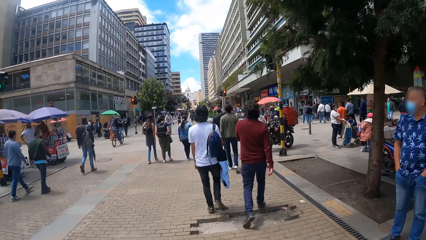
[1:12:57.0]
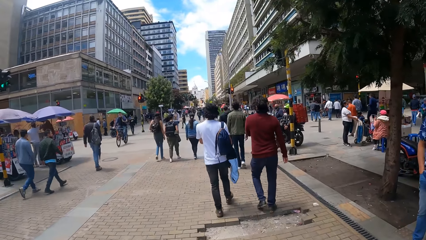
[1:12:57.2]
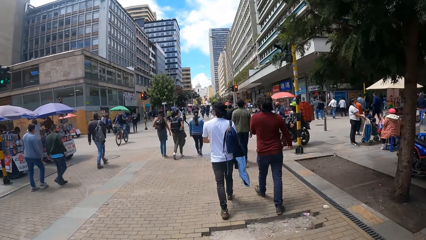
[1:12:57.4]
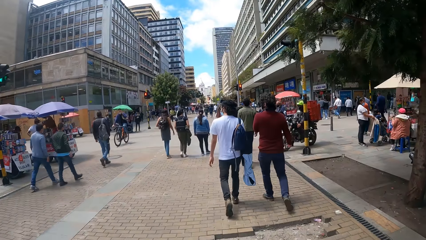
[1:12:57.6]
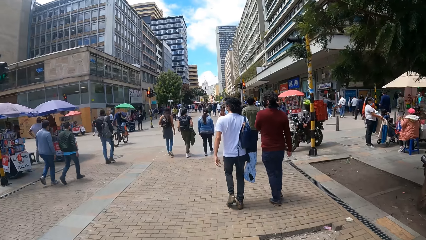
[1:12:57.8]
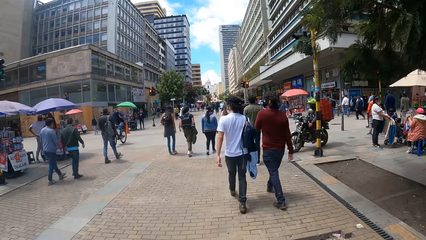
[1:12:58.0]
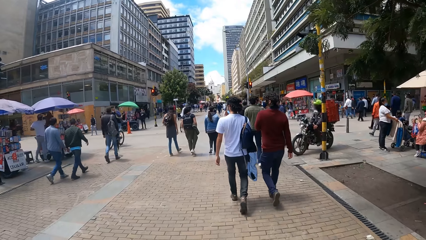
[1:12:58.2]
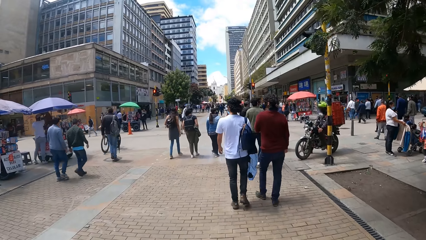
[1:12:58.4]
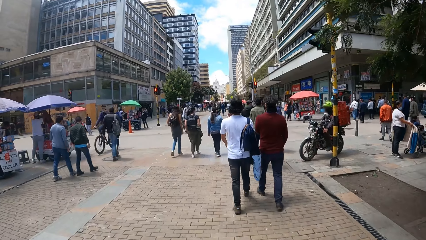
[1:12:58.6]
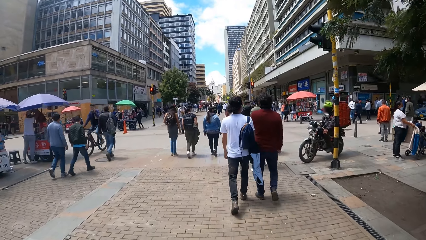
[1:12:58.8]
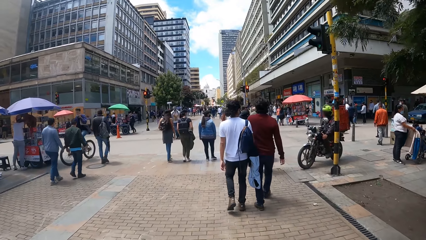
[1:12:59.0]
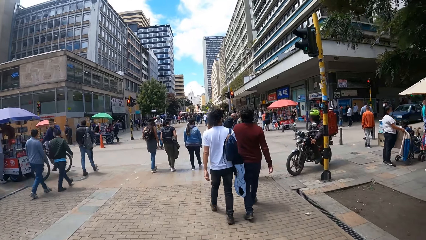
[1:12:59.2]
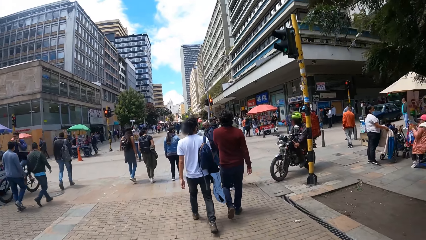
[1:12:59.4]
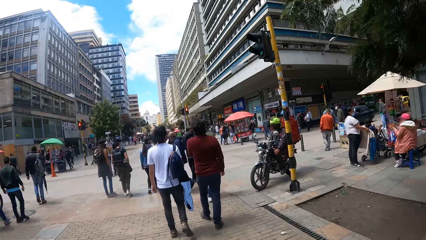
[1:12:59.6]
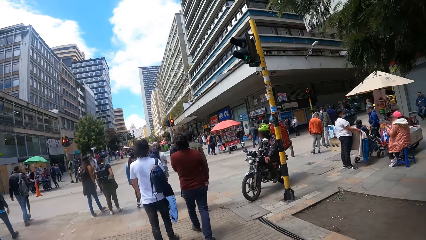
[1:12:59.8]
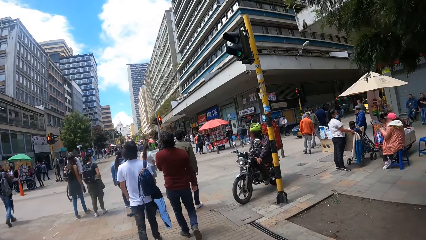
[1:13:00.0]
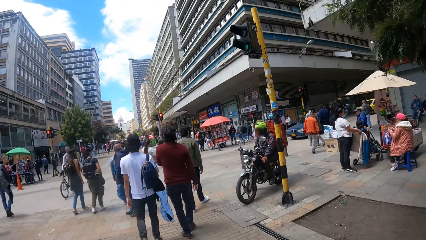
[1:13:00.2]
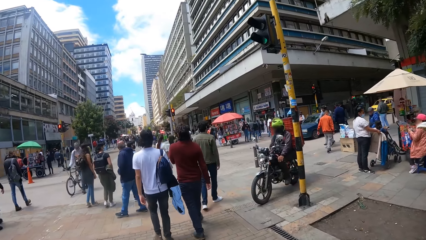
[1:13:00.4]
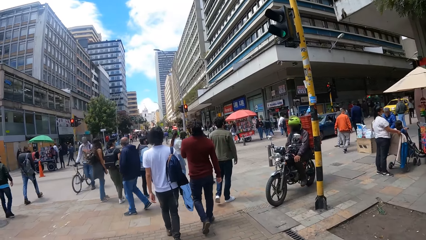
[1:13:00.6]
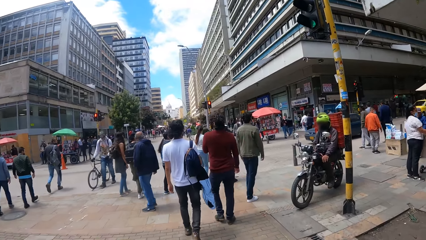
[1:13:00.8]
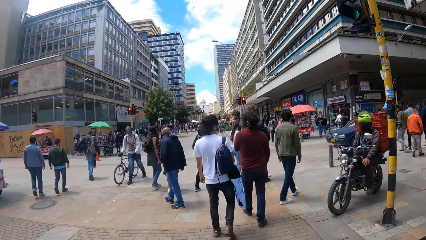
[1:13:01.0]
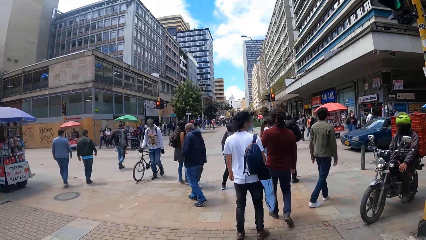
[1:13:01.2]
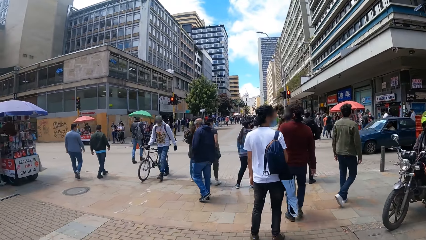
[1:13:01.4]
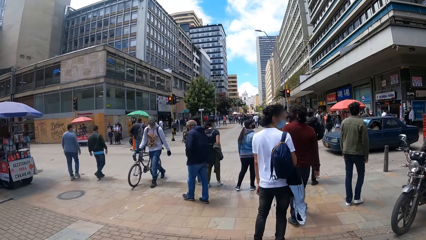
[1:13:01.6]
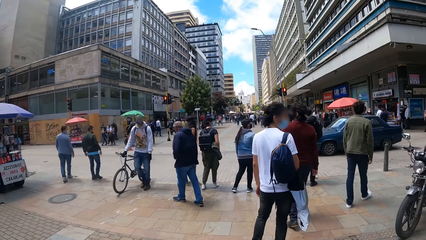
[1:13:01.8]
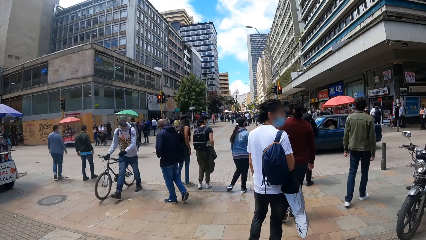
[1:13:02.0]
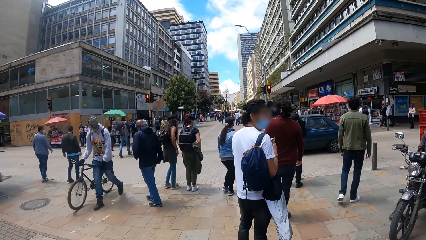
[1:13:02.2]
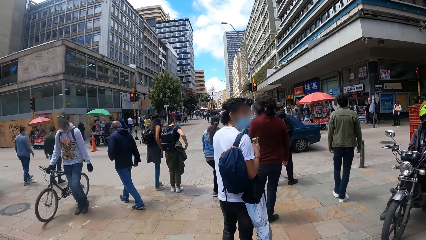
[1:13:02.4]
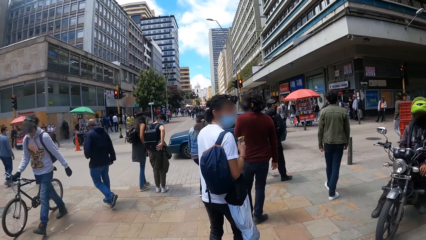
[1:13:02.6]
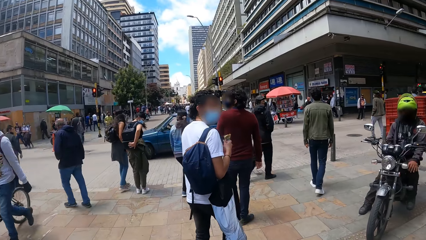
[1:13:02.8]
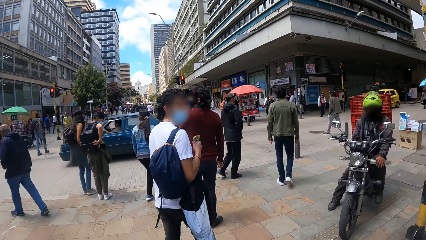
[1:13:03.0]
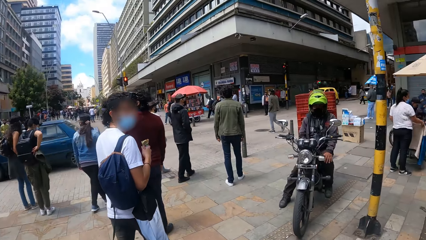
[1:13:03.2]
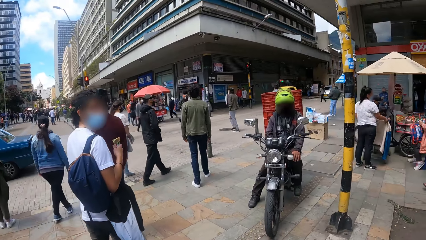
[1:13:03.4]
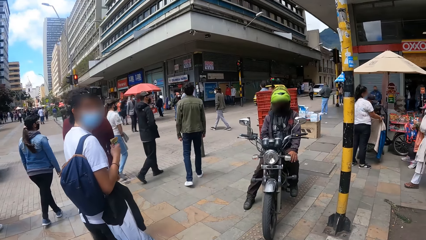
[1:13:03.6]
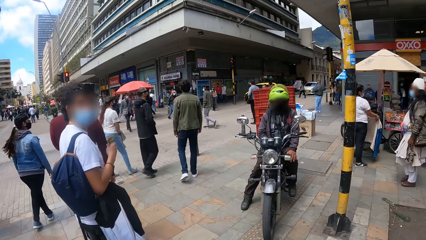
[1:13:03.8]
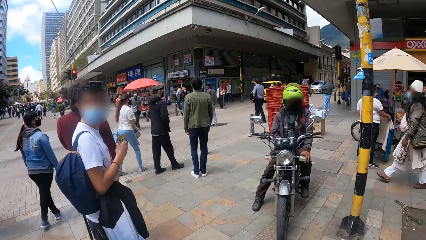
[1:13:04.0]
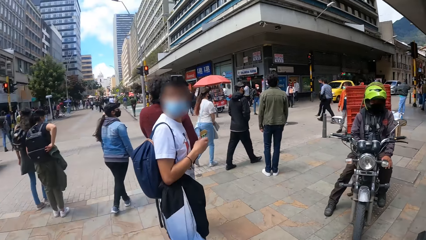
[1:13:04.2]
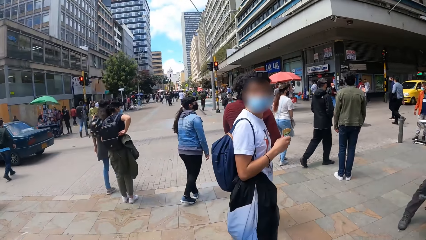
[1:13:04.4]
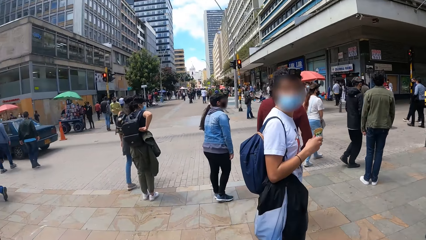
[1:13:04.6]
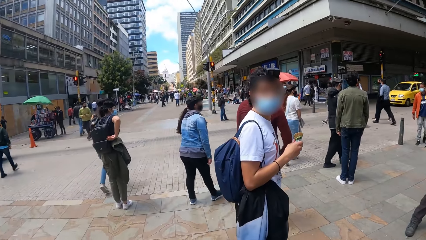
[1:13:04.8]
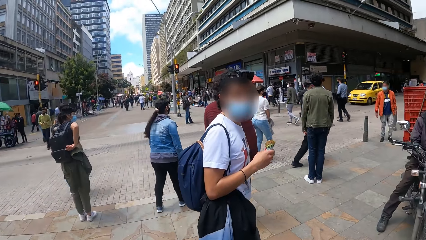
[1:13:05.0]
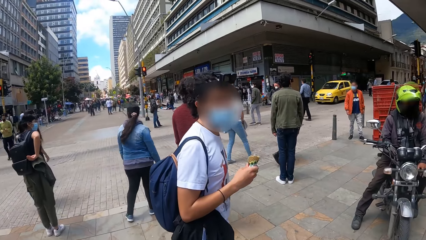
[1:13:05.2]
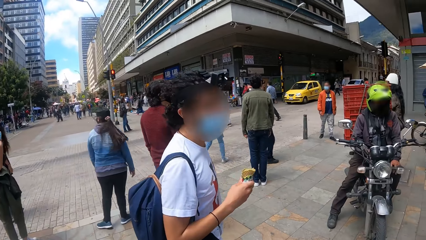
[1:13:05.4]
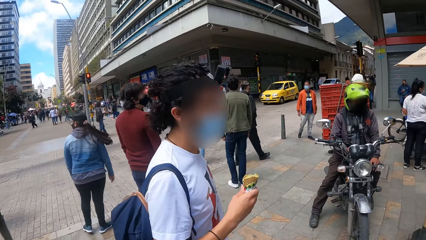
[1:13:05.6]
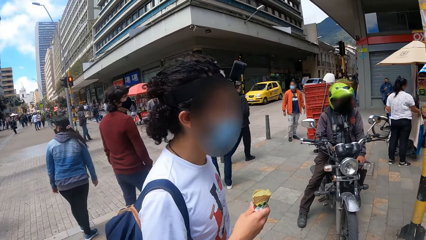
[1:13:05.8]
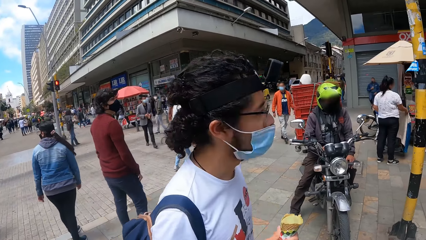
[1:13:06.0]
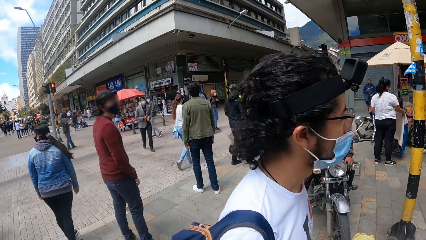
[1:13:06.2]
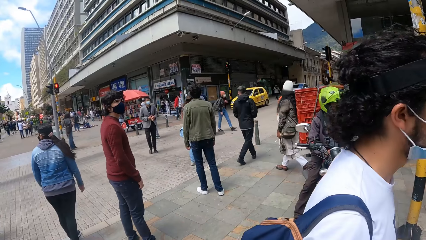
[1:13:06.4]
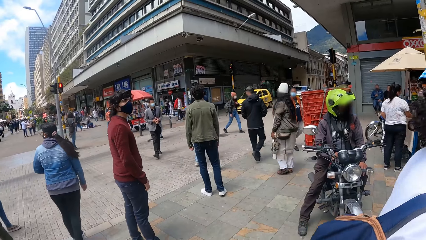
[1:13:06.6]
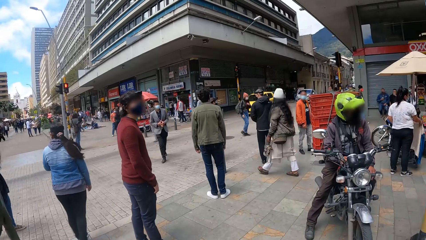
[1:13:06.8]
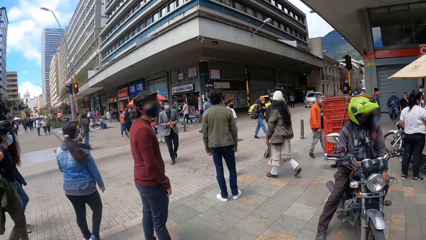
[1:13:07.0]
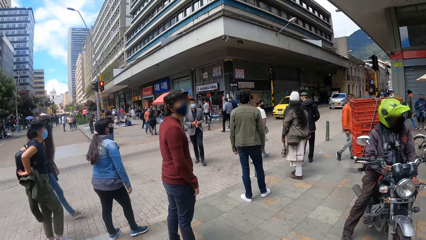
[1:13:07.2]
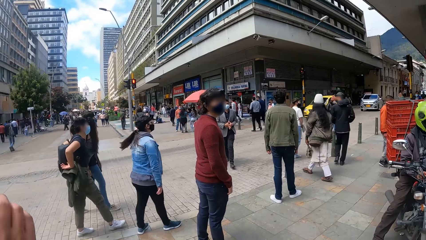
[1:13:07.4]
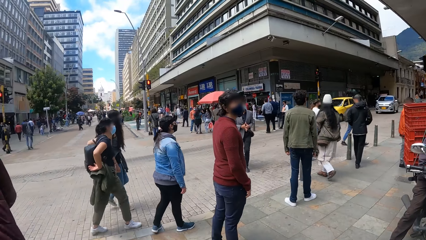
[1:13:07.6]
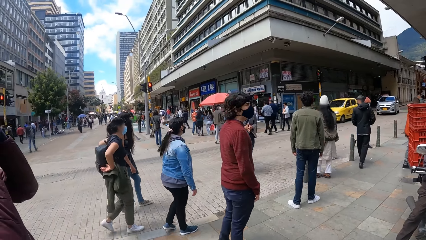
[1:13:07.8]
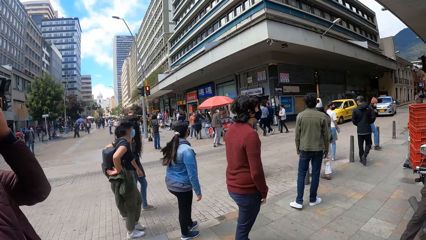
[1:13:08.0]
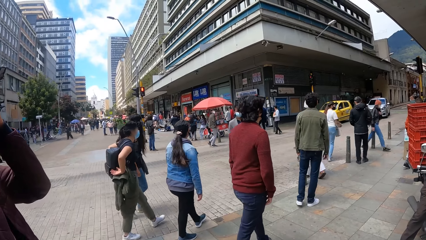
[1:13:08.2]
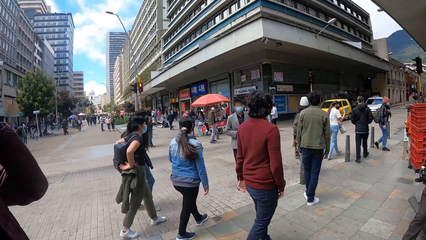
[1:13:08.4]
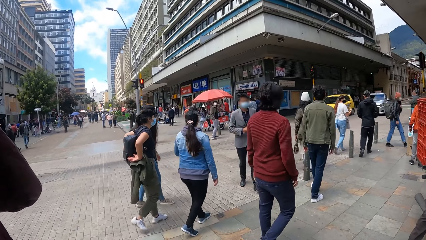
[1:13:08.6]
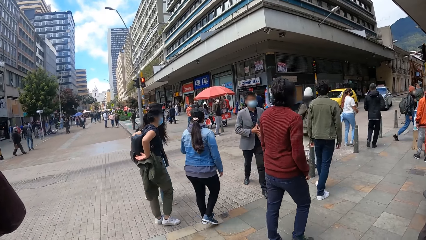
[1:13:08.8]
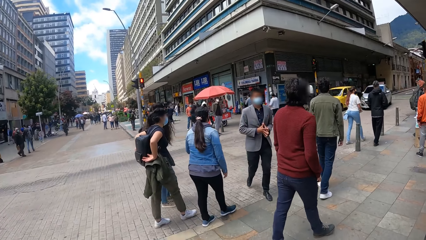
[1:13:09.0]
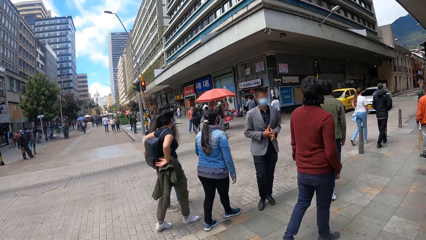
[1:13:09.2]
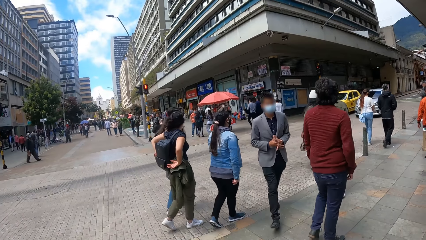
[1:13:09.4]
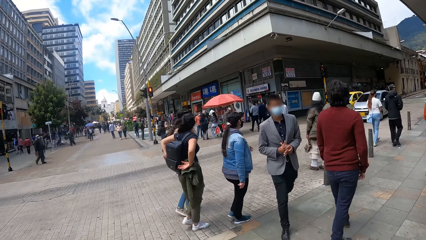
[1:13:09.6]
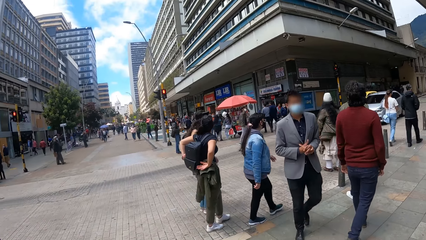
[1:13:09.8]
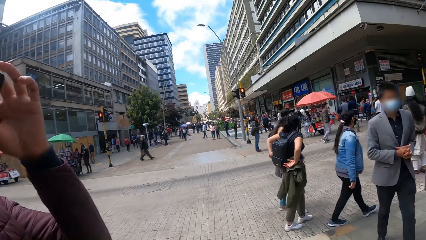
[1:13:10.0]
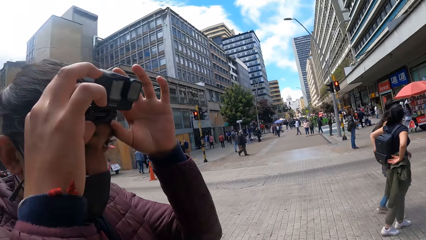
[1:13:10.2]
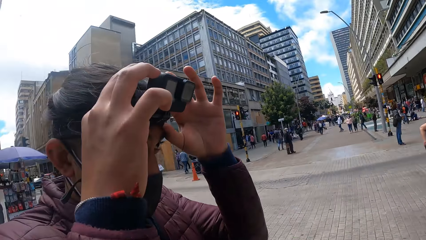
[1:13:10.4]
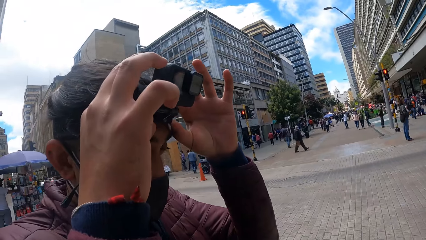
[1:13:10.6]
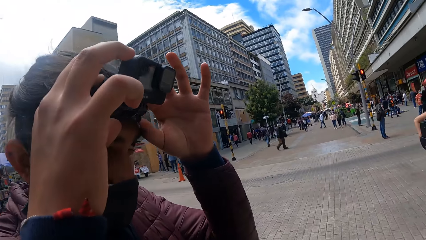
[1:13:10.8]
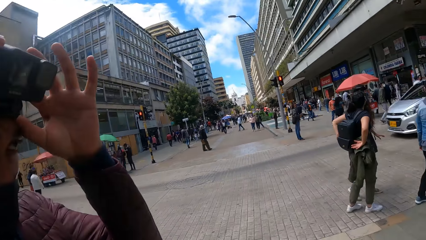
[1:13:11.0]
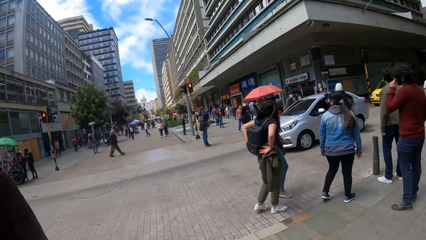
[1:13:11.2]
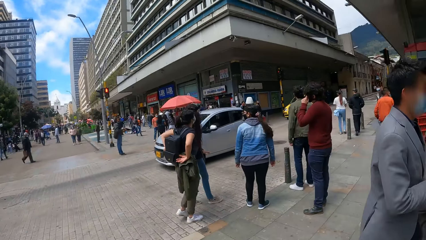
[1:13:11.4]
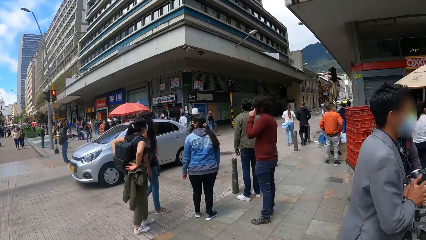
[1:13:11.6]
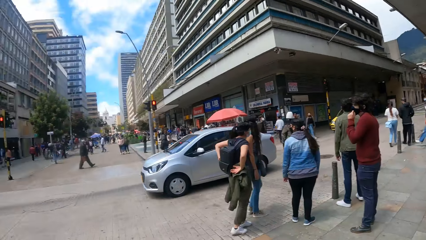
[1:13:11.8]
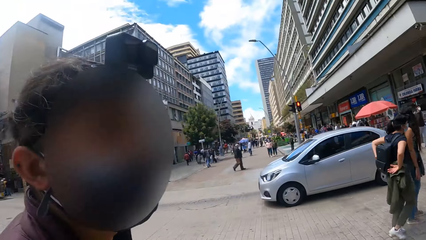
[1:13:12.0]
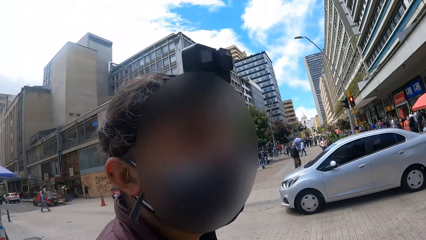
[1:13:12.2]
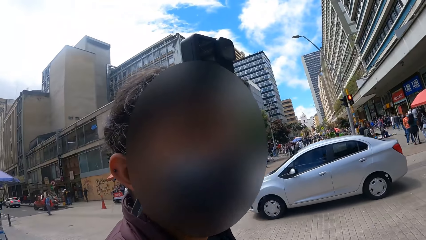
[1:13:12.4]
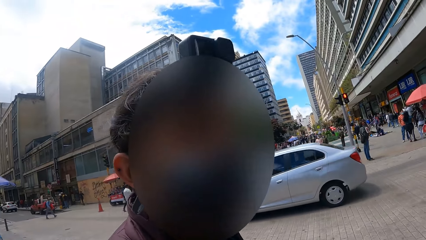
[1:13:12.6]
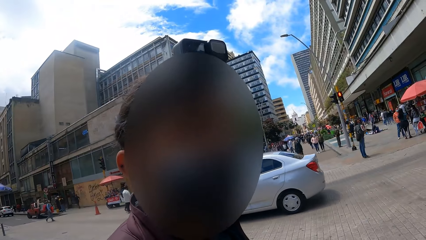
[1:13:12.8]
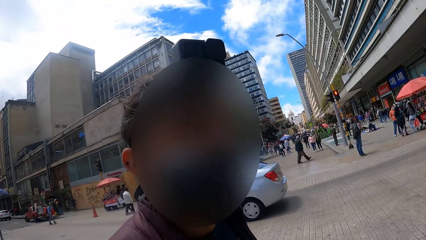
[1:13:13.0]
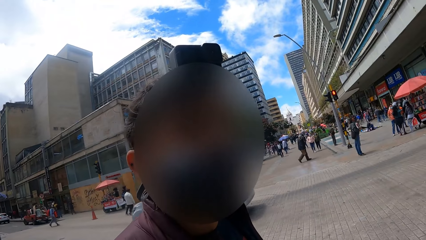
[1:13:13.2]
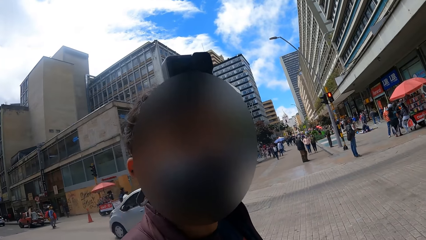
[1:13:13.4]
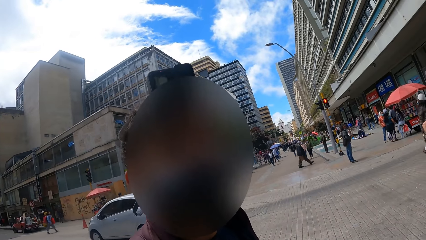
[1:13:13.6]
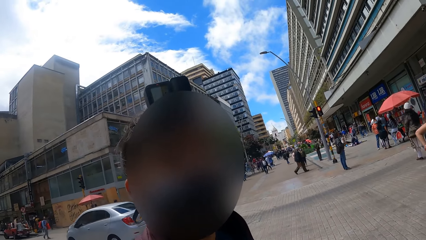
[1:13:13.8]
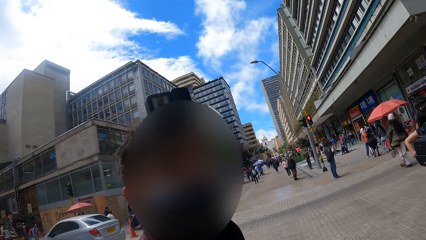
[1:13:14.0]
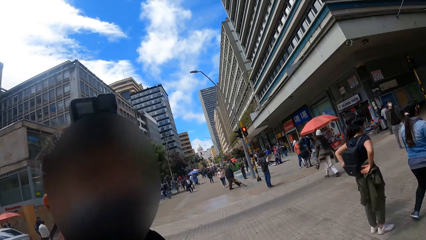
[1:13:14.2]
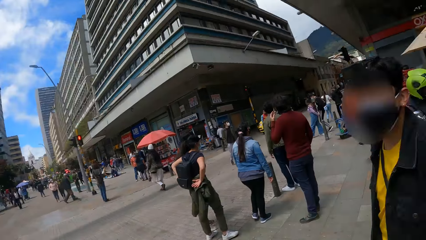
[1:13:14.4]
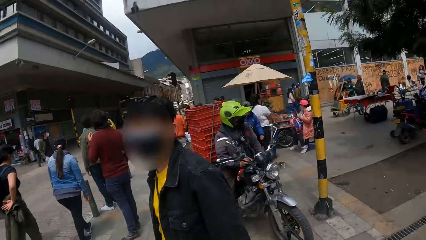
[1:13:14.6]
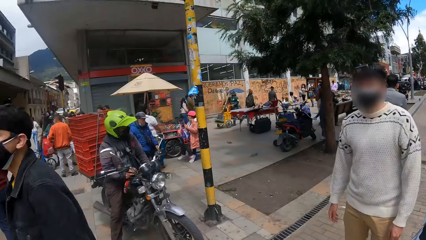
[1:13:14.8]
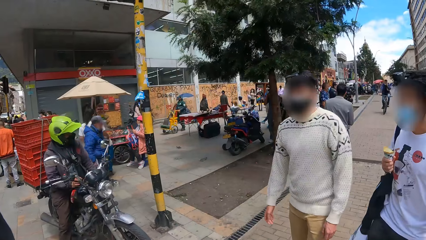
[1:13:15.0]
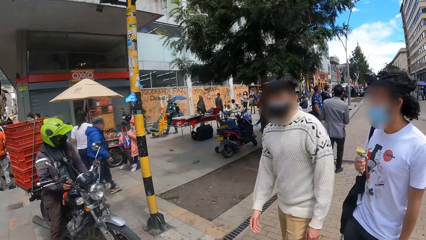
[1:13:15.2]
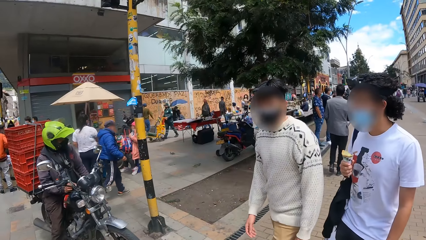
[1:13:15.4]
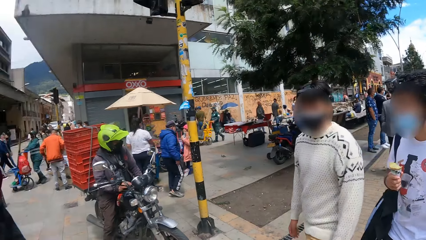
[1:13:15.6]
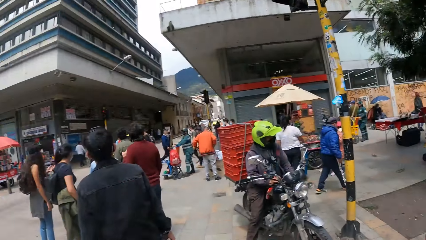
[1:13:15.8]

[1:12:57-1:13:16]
A person stops walking. Another person stops walking. The camera wearer looks around. They stop walking. The first person walks. The other person walks. The camera wearer looks at a man. The man adjusts the camera. The camera wearer looks at the man. They look around.
